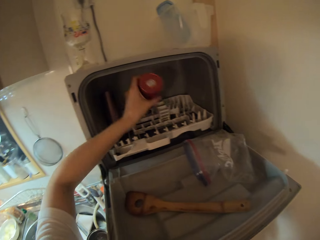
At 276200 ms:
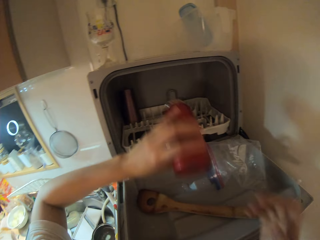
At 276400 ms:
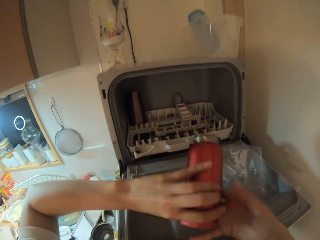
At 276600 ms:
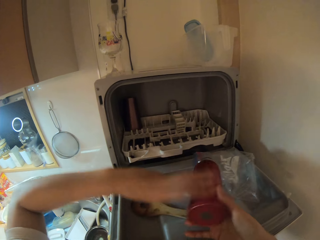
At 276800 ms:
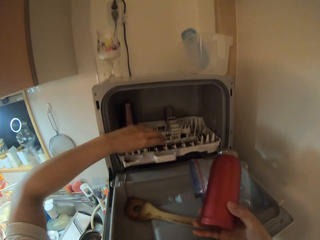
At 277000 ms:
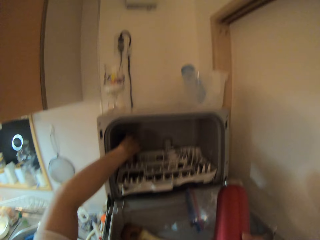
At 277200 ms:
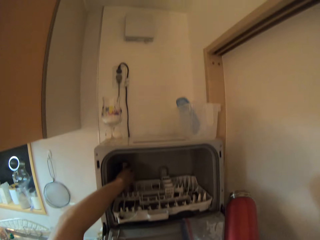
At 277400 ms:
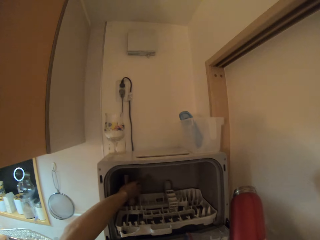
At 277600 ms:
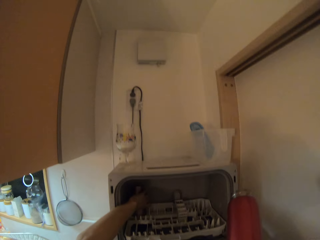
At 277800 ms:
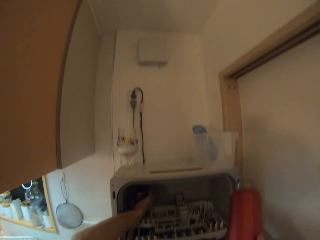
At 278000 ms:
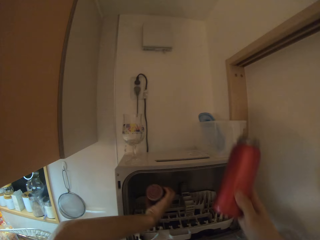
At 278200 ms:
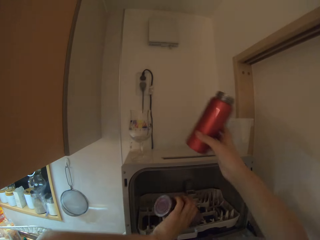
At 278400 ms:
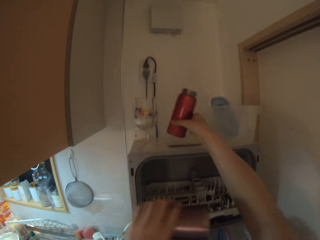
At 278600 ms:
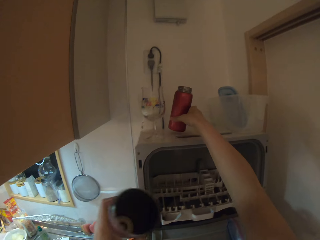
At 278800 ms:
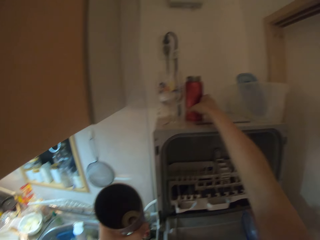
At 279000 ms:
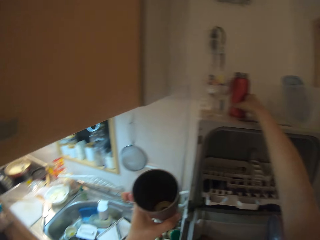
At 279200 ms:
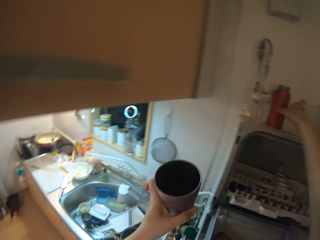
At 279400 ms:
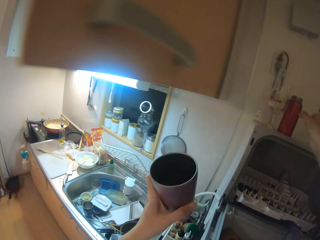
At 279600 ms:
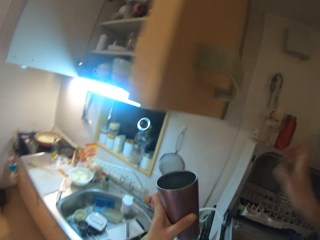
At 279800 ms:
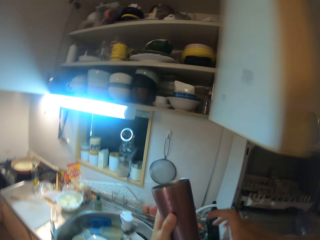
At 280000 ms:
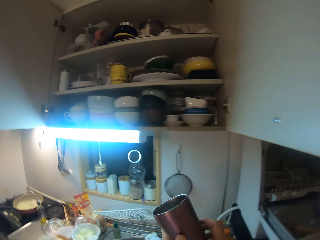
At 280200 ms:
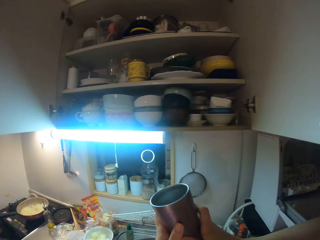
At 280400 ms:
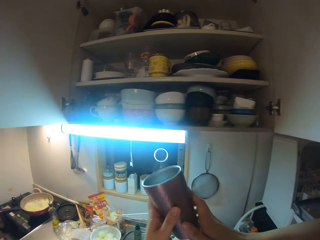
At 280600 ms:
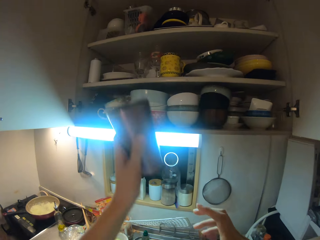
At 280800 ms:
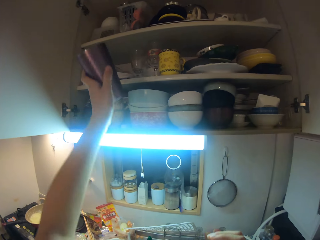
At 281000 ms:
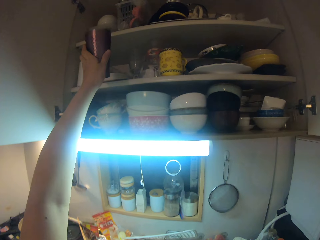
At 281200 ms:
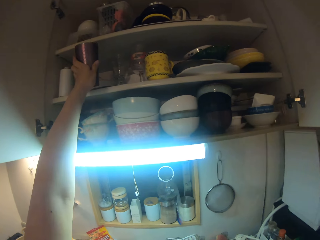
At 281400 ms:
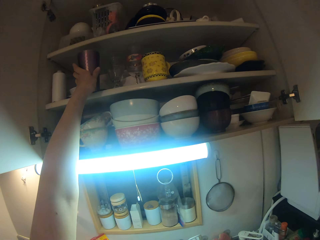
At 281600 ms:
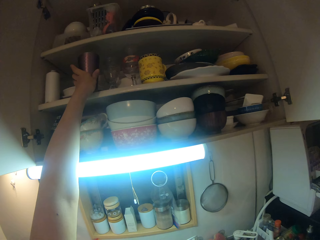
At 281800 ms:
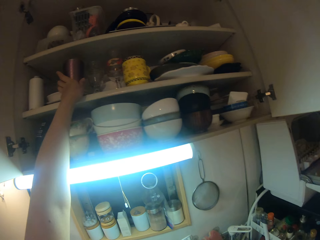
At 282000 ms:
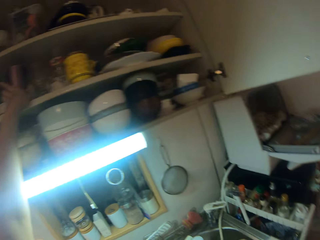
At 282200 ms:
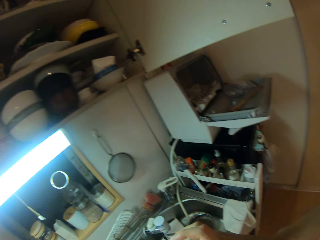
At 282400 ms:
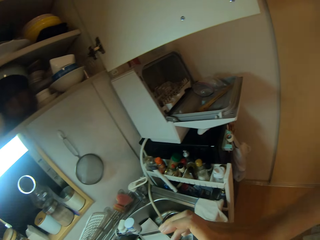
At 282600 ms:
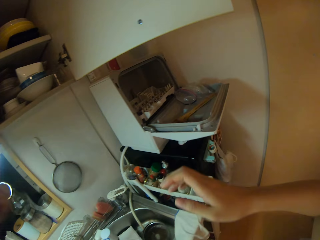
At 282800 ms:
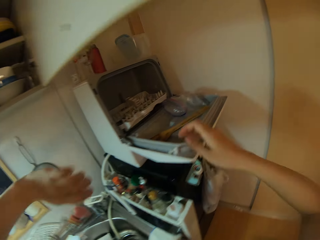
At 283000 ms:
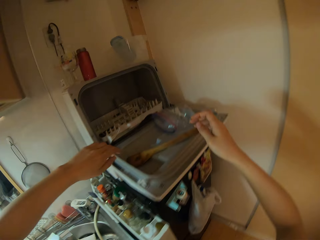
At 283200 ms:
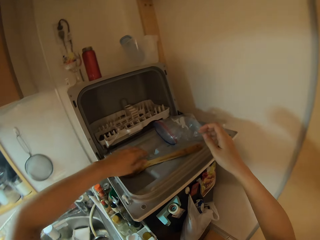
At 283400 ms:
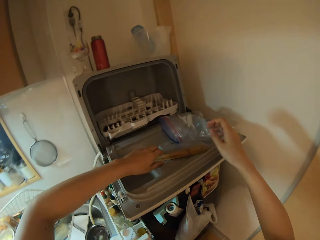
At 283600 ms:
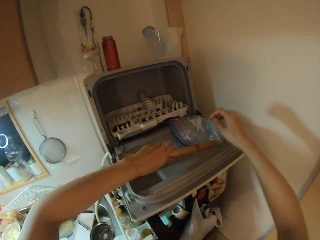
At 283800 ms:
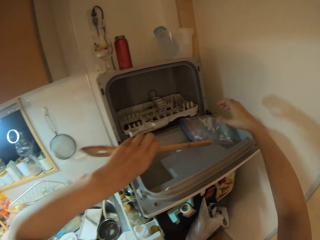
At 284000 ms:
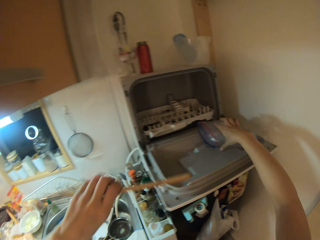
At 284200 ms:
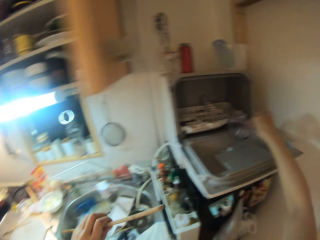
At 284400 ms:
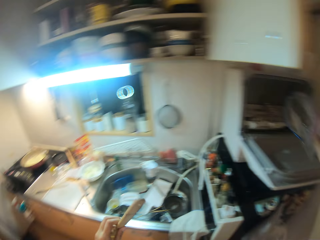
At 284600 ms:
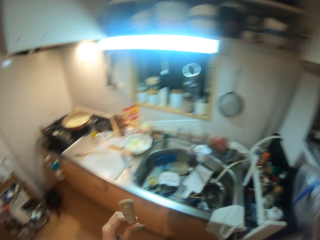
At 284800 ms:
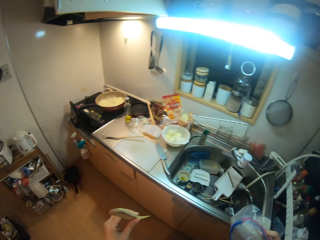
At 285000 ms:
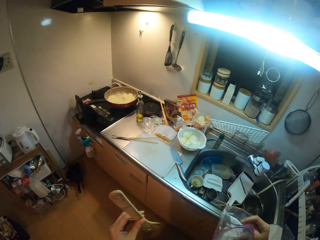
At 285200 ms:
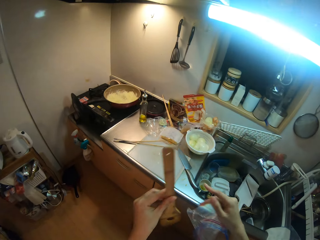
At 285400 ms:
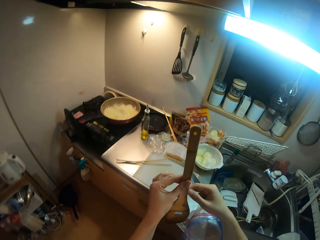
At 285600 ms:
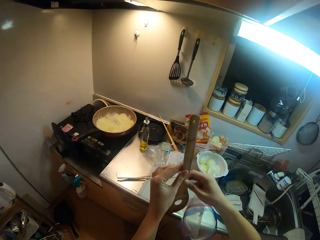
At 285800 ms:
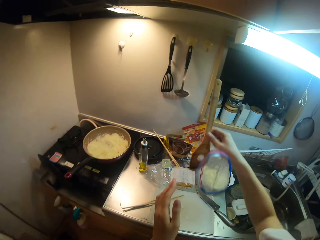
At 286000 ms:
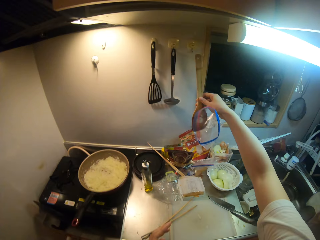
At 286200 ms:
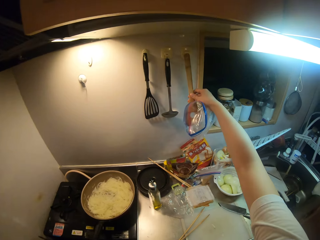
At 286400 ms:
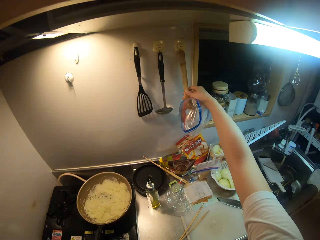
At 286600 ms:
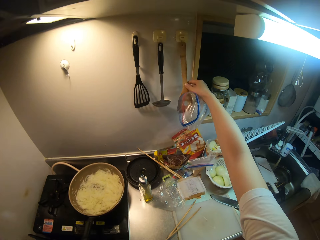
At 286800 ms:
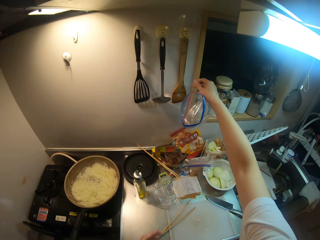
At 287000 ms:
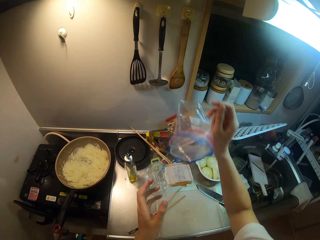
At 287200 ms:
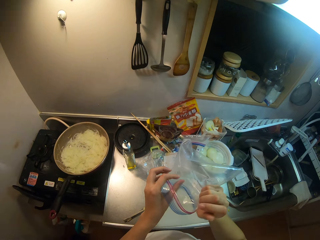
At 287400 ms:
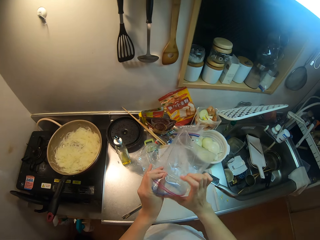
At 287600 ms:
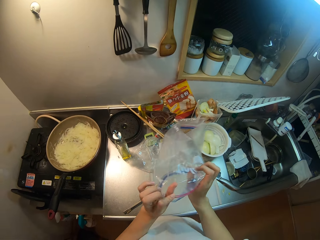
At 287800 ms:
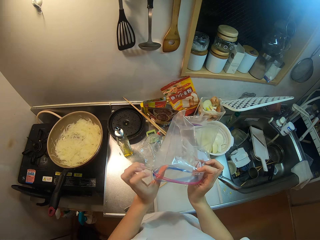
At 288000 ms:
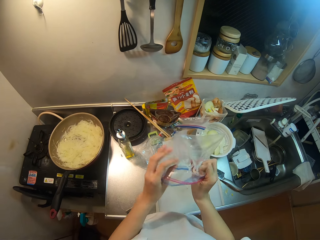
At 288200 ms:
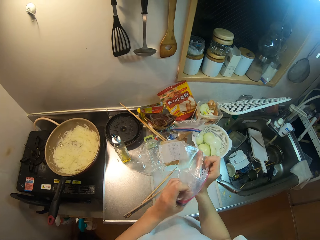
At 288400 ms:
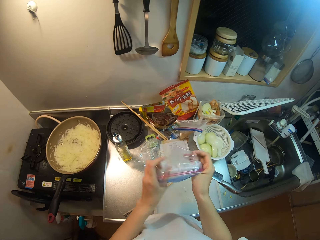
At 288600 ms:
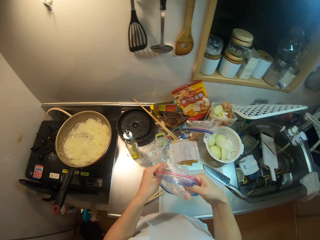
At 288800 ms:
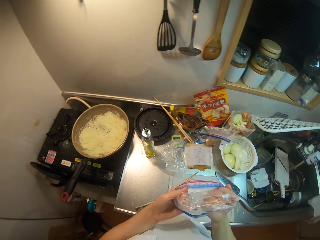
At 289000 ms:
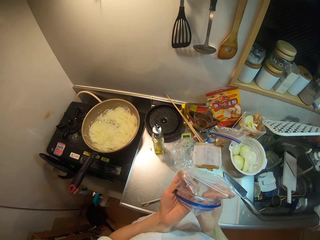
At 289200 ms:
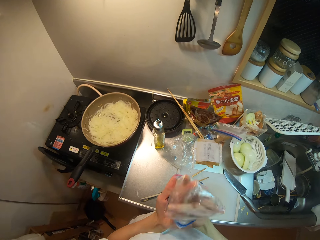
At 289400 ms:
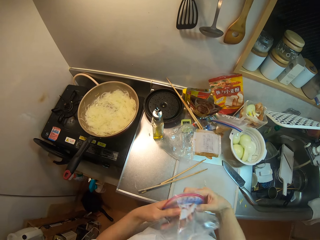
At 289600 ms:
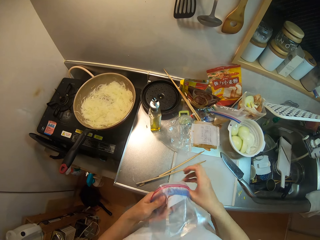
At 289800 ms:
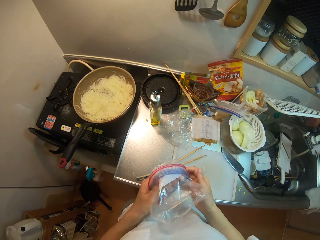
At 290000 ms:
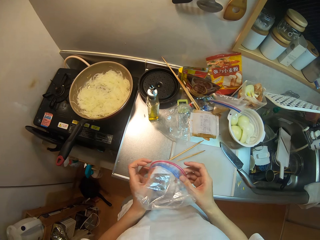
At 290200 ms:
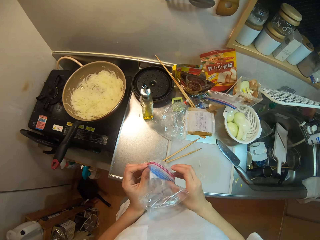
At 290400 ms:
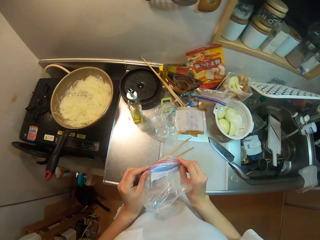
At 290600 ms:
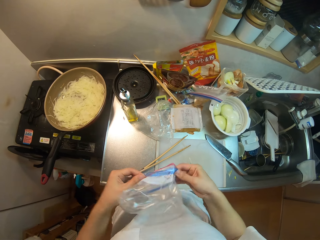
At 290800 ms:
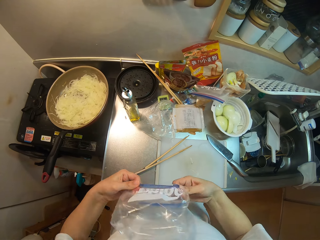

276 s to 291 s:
The camera wearer picks up a cup from the dishwasher. She passes the cup from her left hand to her right hand. She picks up another cup from the dishwasher. She places the cup on the dishwasher. She places the cup in her left hand in the cabinet. She picks up a nylon from the dishwasher and picks up a wooden ladle from the dishwasher. She passes the wooden ladle from her left hand to her right hand. She hangs the wooden ladle on the wall and adjusts the nylon in her hands. She turns the storage paper.

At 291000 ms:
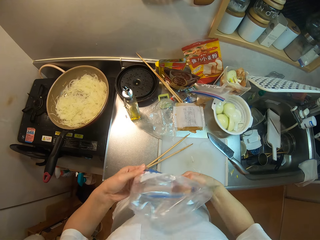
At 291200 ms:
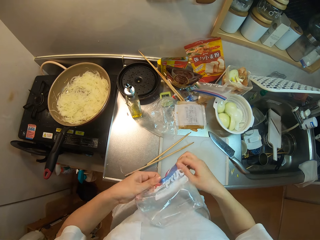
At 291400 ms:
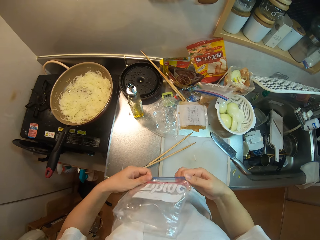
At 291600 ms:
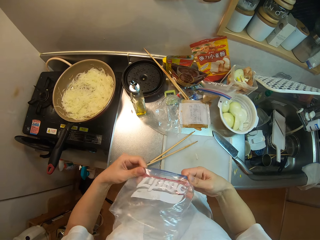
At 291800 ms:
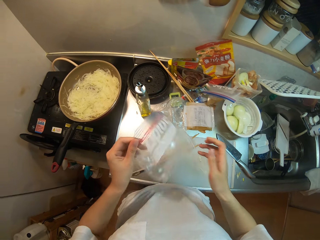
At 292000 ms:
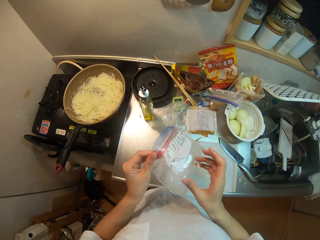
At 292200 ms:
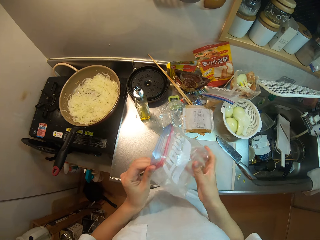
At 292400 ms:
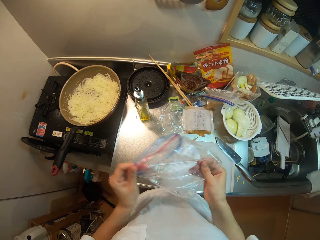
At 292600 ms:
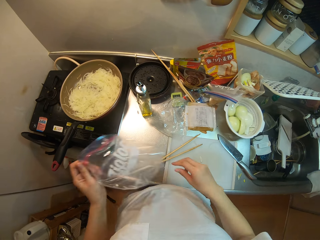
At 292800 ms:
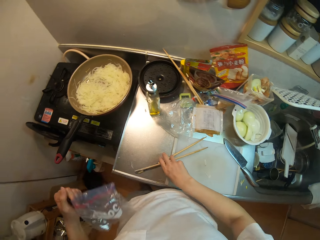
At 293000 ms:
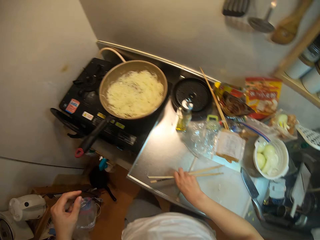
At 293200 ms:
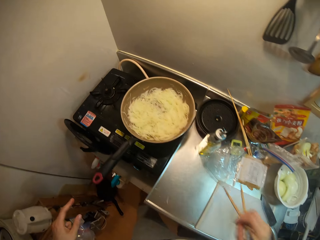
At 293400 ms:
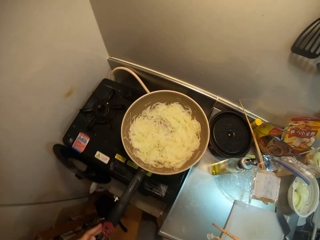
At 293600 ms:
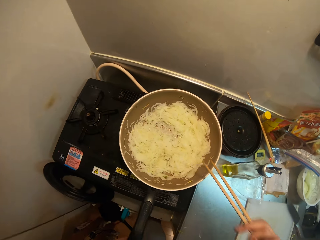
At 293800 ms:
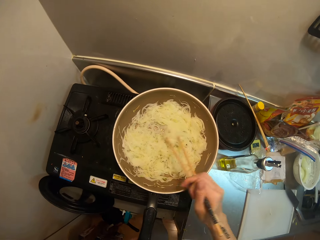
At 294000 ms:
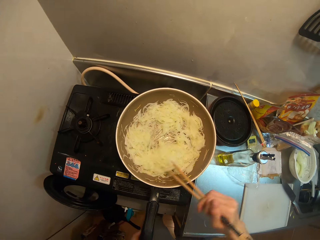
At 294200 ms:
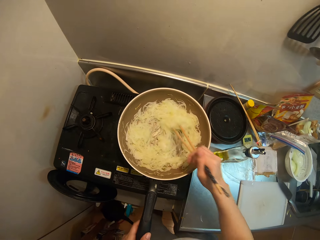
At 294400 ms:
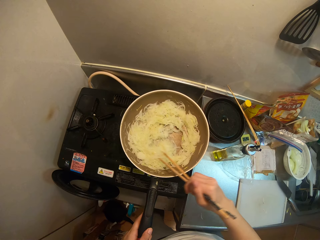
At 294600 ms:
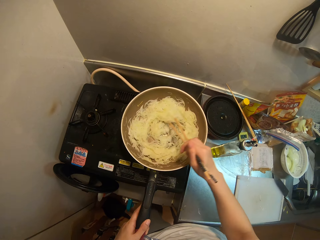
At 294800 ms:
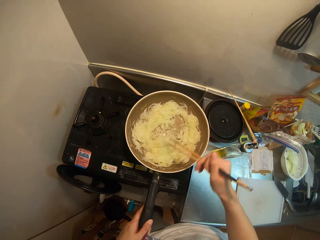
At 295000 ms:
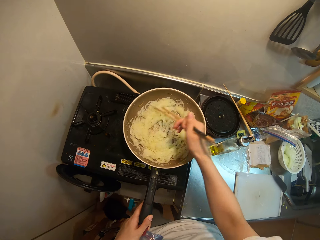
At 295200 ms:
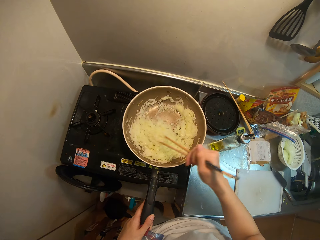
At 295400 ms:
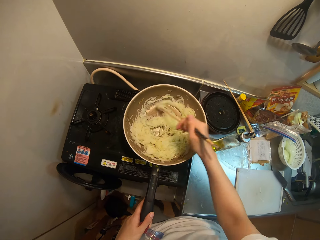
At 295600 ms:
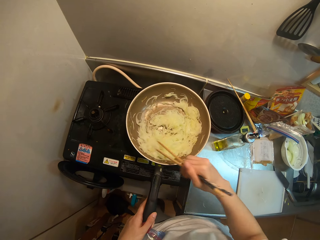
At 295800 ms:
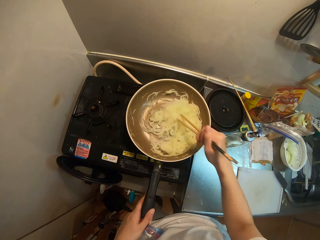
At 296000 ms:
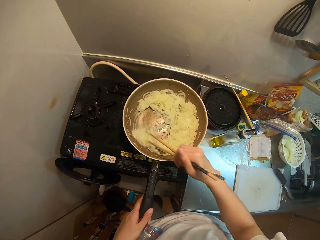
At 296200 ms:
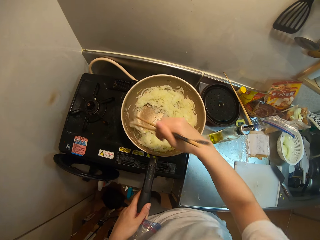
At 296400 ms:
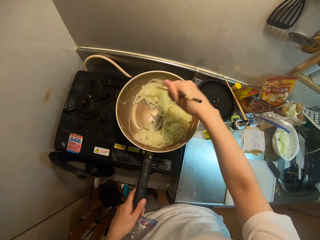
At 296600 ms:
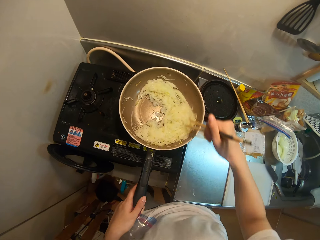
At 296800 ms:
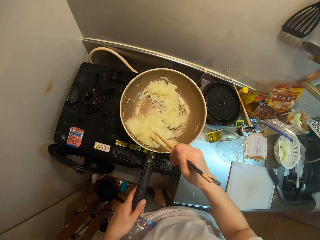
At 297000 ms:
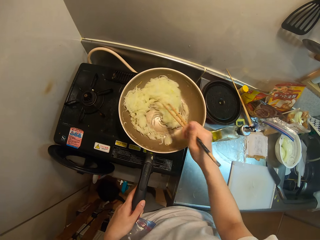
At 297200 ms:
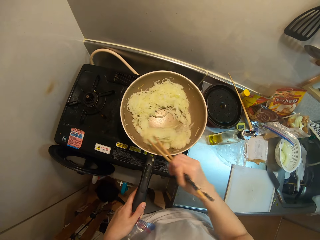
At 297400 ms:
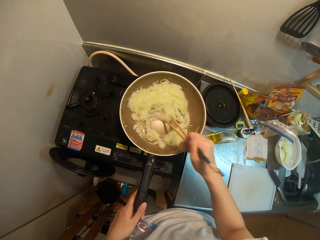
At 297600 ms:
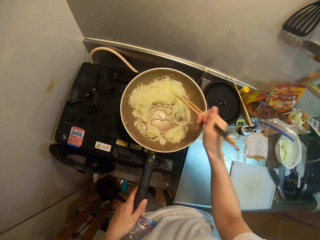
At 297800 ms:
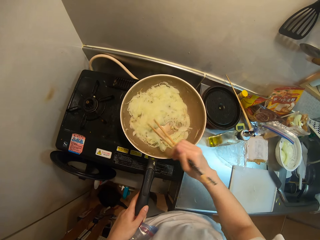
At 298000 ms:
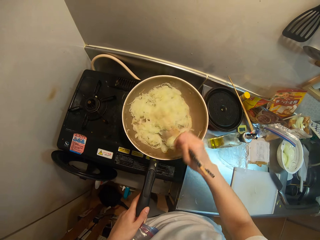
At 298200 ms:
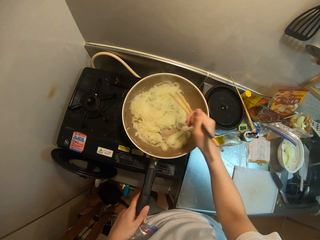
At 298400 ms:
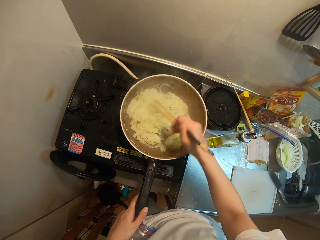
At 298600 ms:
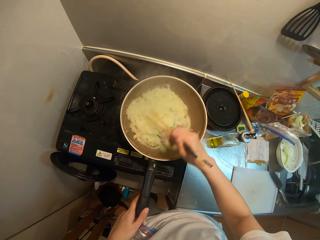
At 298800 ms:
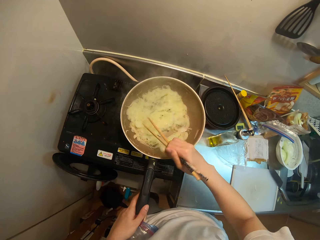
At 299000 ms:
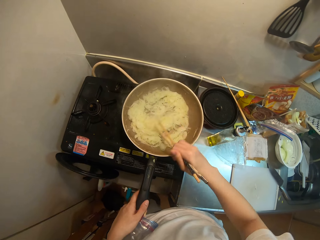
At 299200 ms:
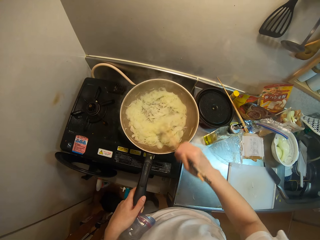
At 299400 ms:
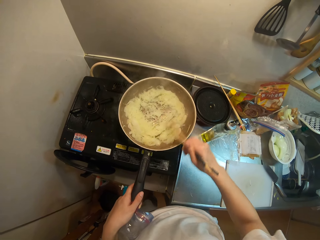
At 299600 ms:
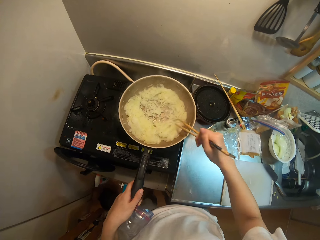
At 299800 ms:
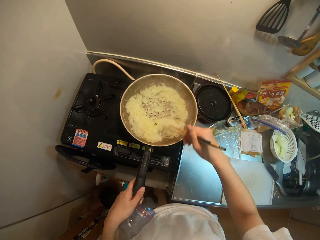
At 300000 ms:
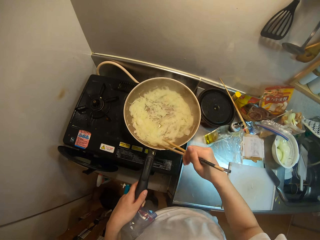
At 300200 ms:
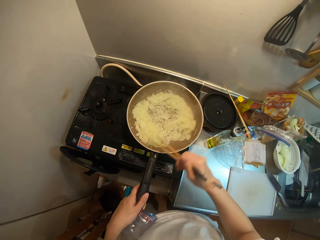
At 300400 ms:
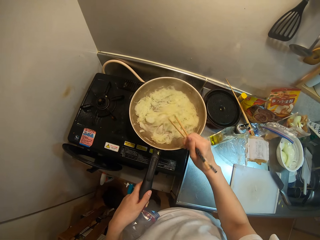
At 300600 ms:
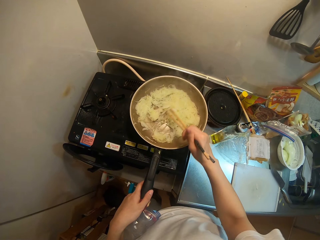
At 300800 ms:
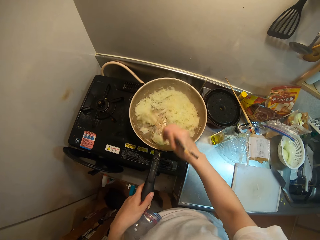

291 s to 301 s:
The camera wearer picks up the chopsticks on a table. She turns the ramen in a frying pan with the chopsticks and holds the frying pan with her left hand.
